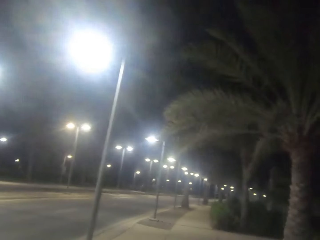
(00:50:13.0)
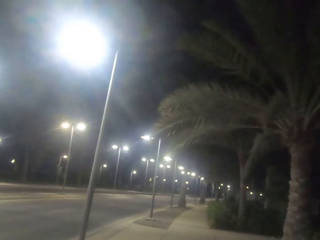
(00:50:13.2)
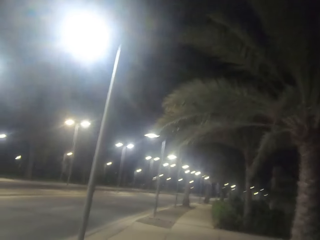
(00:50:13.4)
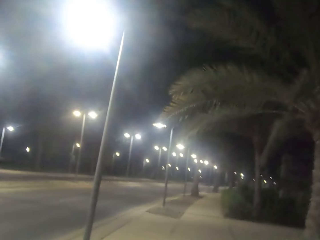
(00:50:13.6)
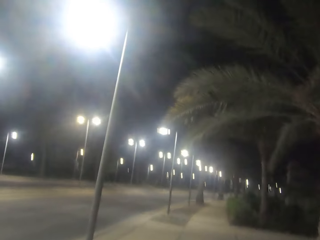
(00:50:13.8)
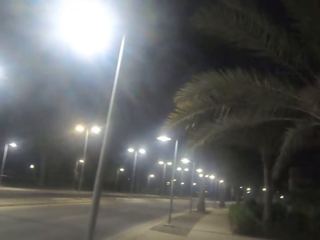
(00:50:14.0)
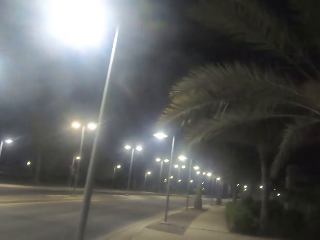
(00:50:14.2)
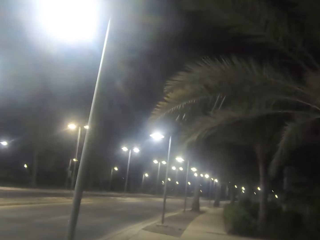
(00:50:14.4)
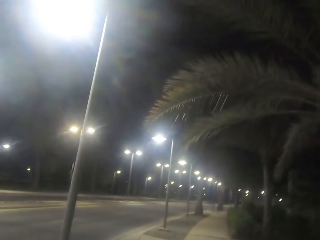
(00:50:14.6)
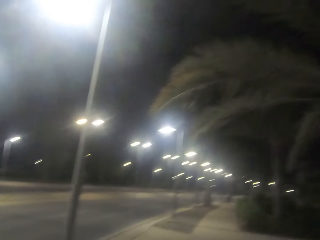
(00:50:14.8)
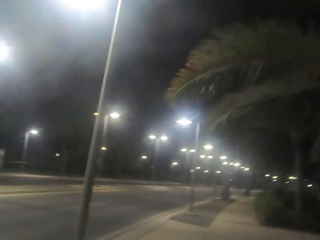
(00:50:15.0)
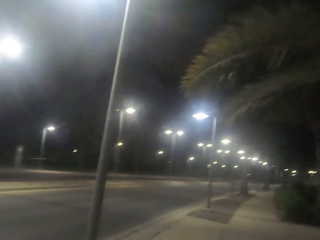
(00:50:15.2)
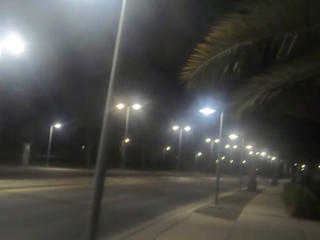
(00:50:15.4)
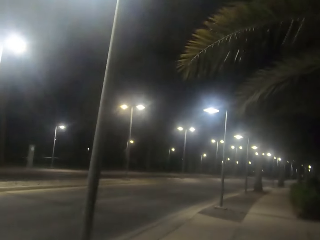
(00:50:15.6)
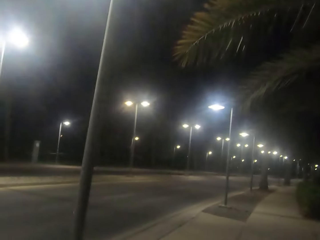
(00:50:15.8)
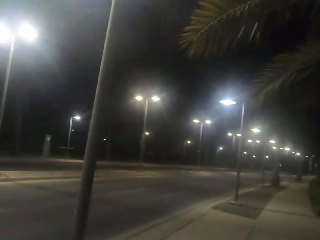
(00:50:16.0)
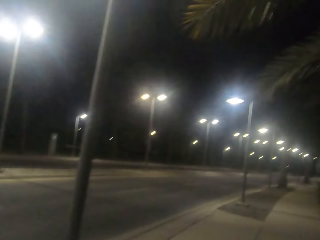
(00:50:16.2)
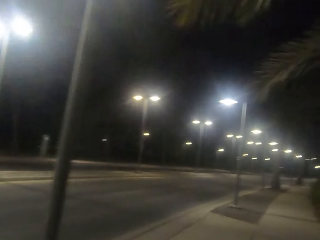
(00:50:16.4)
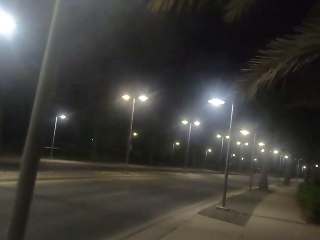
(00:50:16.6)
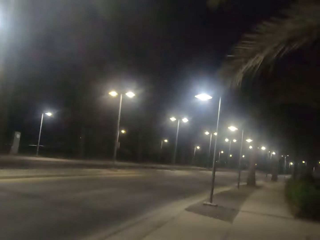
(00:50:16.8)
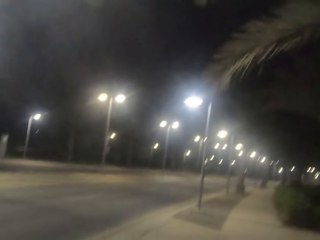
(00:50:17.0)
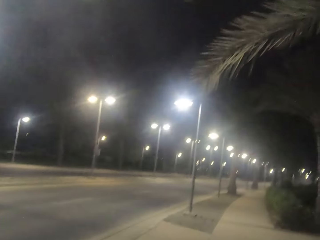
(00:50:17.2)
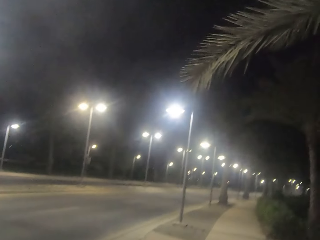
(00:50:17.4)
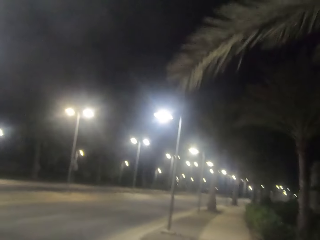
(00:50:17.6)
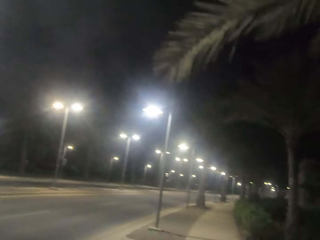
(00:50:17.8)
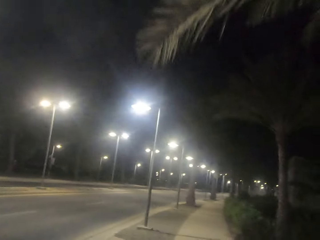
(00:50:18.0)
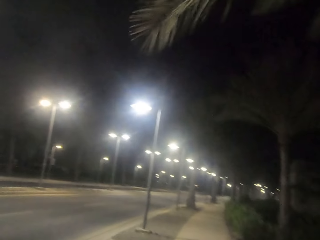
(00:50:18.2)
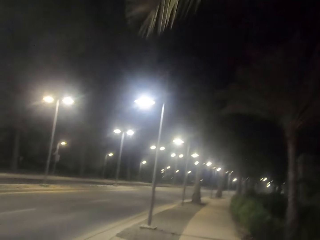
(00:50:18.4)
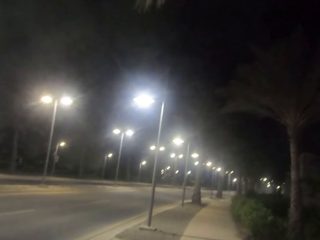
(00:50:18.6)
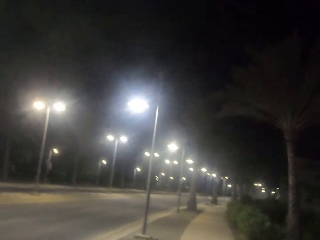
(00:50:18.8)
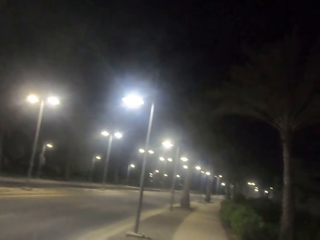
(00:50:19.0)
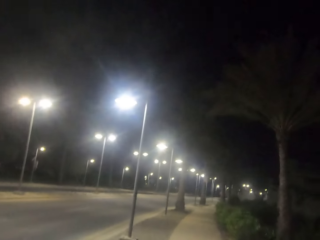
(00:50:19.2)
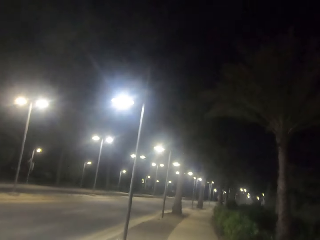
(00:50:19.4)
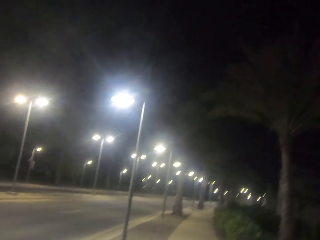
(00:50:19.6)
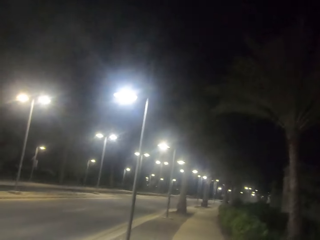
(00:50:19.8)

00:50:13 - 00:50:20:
The camera wearer walks around.

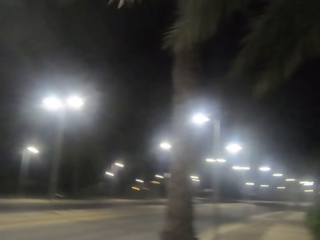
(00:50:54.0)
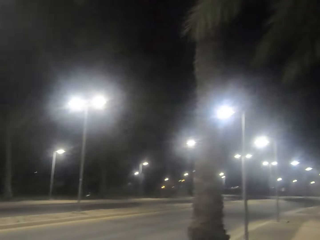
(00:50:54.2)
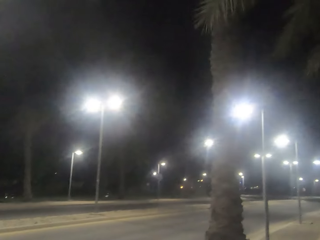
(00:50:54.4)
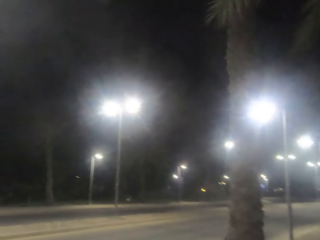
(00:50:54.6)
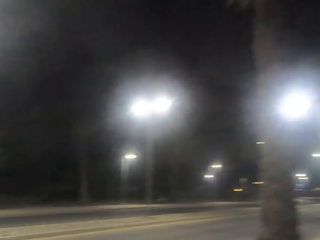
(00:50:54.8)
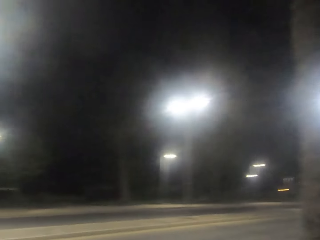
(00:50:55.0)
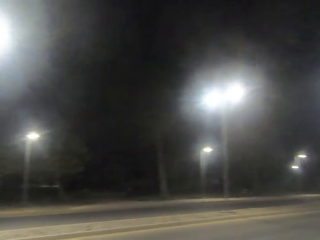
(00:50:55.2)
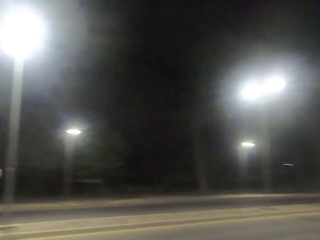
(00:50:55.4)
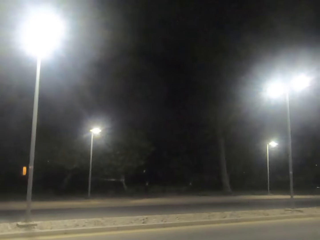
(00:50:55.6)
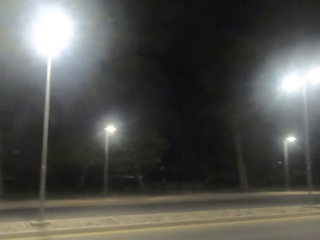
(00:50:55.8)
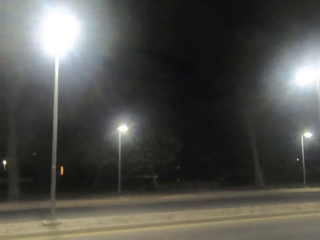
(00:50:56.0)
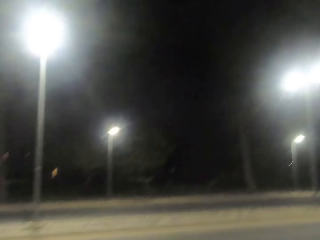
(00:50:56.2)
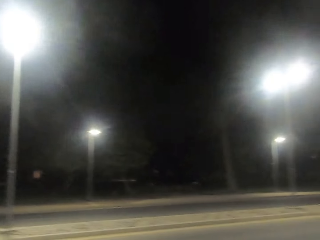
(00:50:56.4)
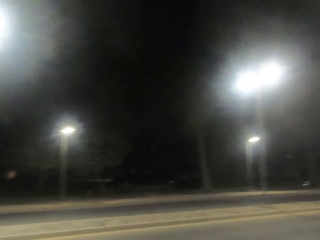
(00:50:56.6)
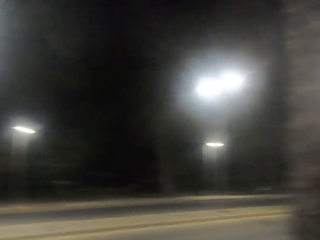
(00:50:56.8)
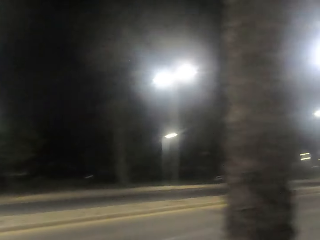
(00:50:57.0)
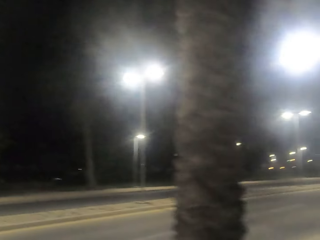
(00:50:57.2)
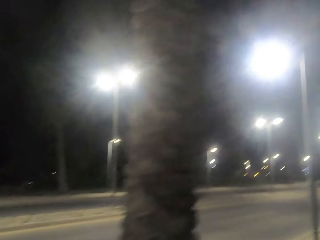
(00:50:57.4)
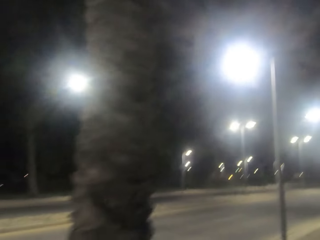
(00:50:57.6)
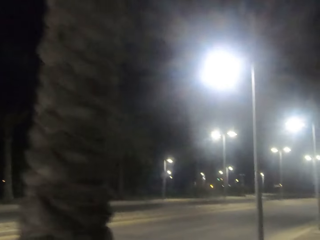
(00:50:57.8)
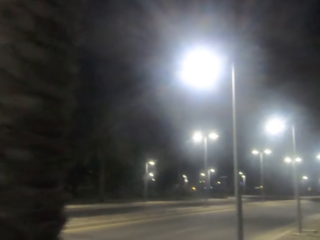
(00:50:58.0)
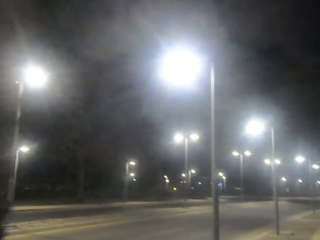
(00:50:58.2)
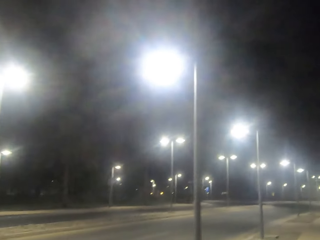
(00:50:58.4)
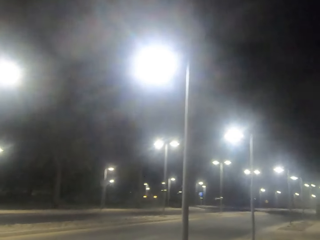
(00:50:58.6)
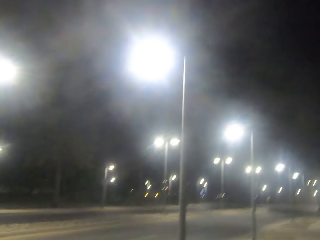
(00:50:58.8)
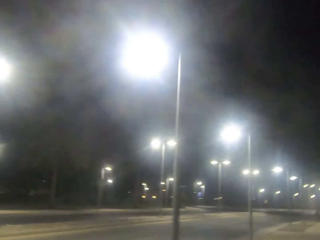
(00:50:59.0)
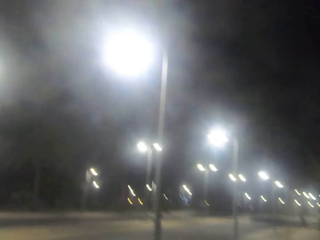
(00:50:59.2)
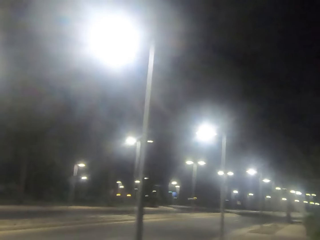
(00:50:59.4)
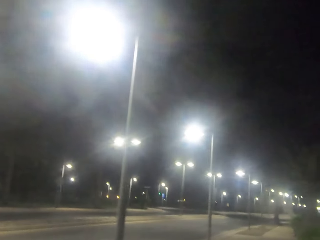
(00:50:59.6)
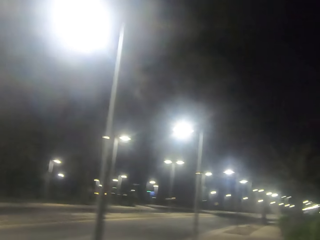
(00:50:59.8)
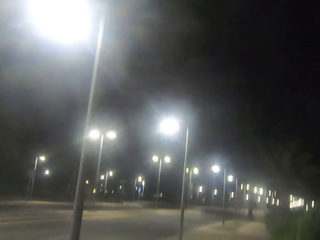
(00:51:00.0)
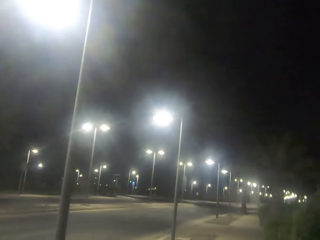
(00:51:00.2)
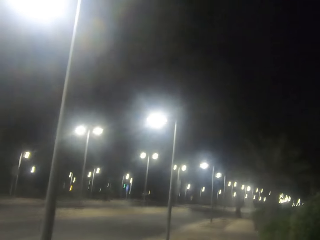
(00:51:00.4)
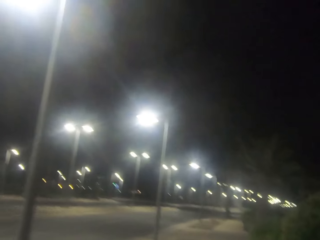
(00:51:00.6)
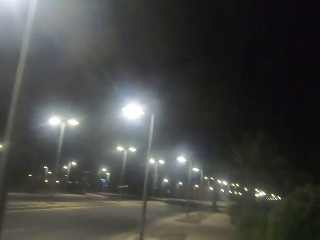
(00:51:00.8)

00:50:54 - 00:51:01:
The camera wearer looks around the road.

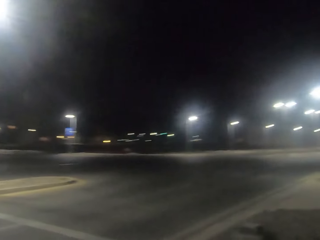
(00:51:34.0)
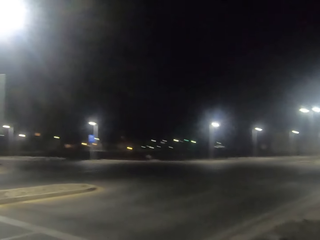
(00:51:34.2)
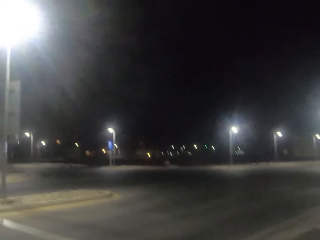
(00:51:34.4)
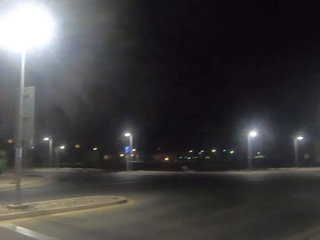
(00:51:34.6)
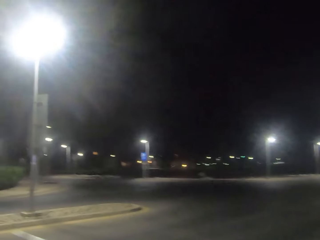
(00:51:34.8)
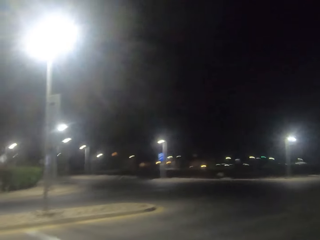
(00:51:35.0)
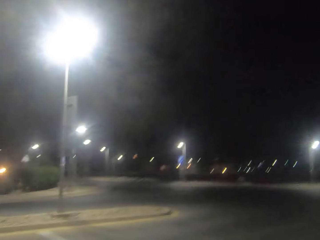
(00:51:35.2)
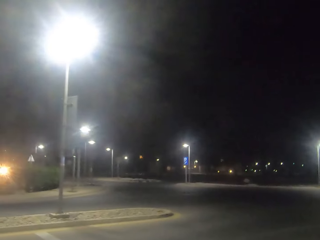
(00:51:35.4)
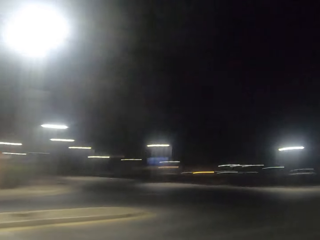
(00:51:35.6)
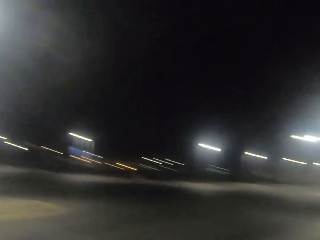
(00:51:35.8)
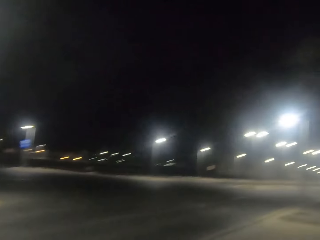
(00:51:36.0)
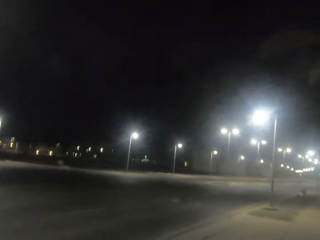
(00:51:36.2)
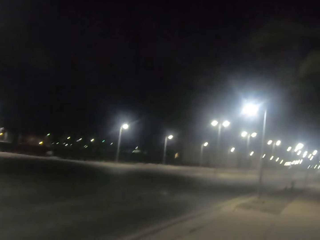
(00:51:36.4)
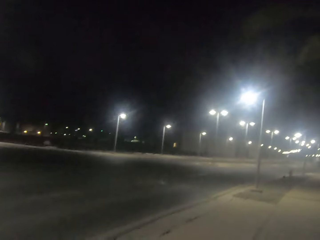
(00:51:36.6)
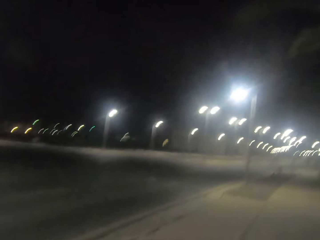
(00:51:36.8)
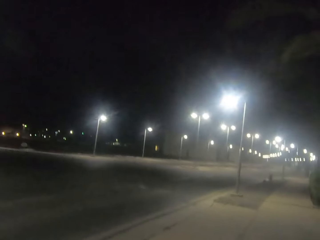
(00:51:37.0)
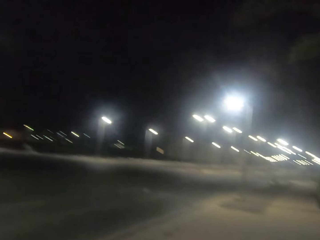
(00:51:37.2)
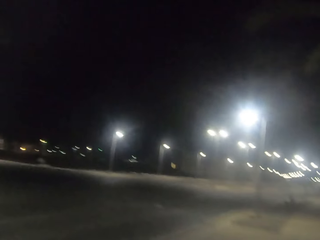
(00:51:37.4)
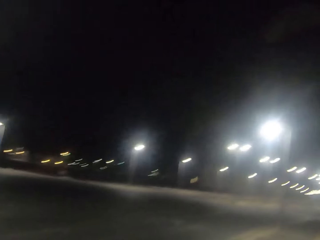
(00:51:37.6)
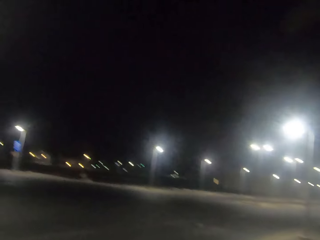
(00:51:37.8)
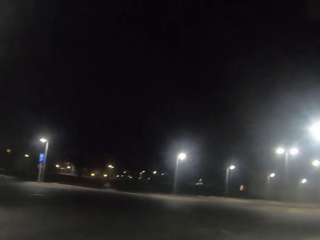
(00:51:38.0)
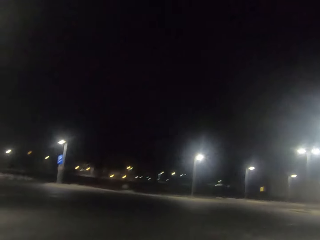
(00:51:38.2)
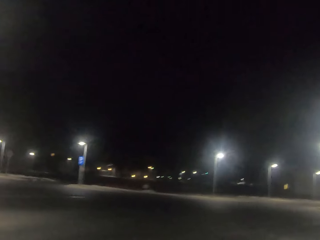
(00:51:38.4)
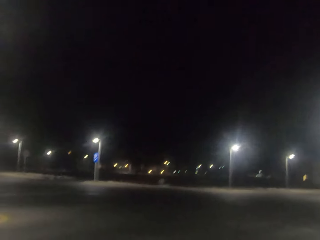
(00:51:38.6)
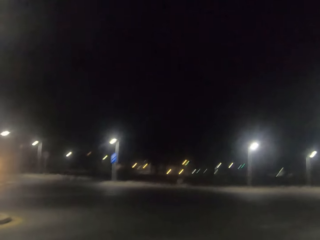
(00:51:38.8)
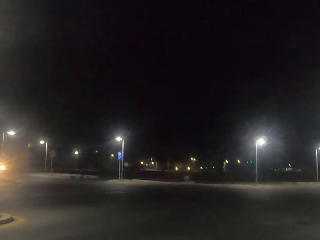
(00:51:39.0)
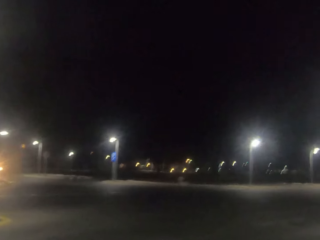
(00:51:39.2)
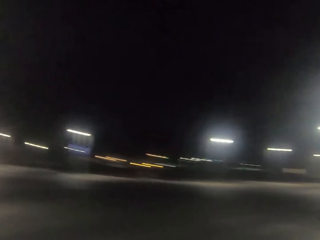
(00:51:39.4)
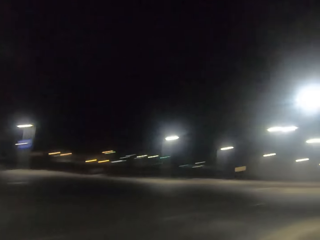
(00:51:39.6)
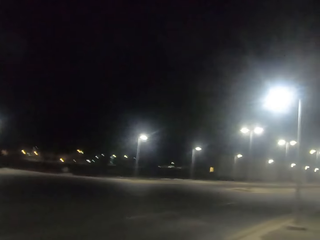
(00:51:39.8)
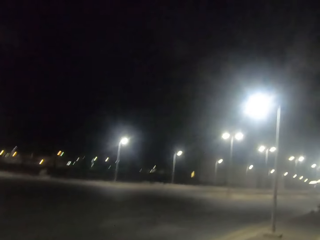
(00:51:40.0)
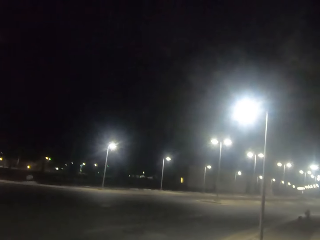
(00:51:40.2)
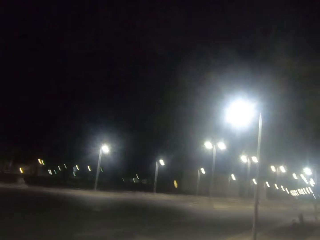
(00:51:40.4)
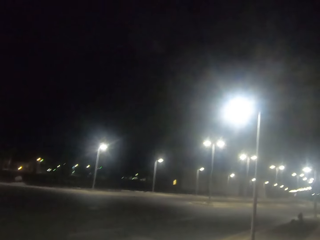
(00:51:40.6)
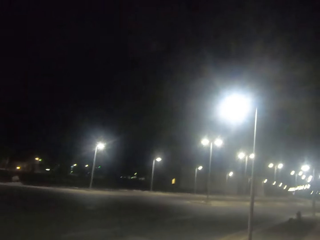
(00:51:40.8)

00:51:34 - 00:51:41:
The camera wearer walks around.
